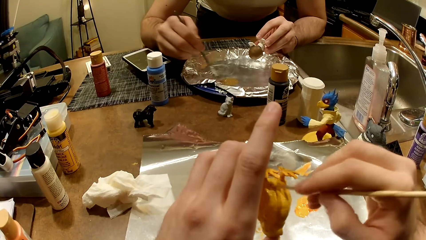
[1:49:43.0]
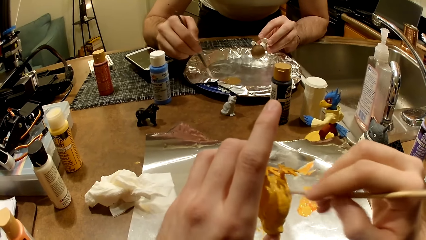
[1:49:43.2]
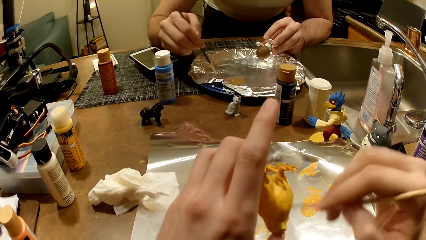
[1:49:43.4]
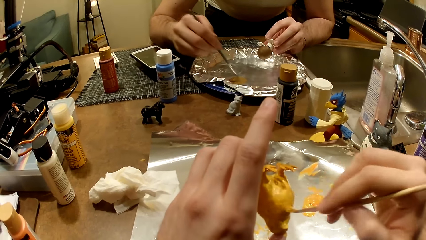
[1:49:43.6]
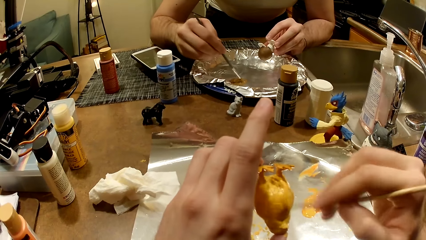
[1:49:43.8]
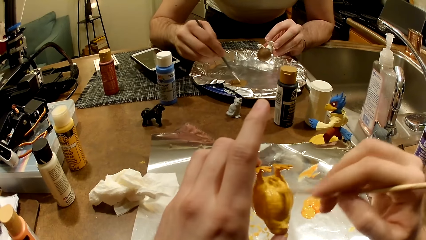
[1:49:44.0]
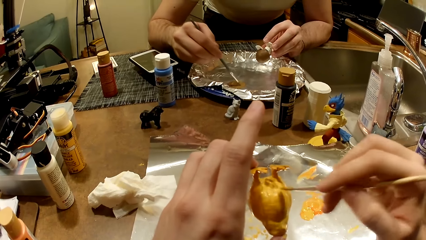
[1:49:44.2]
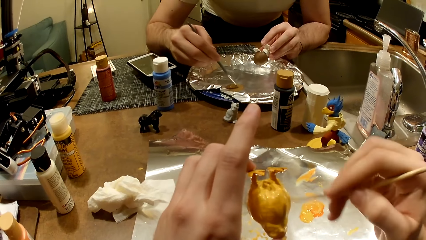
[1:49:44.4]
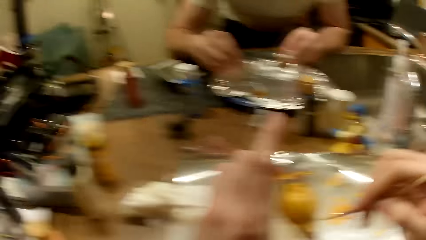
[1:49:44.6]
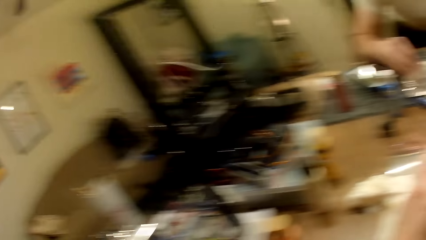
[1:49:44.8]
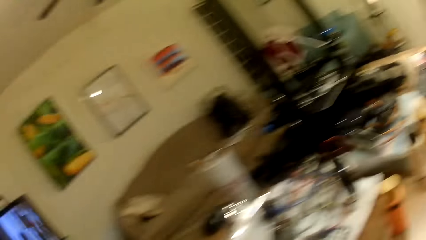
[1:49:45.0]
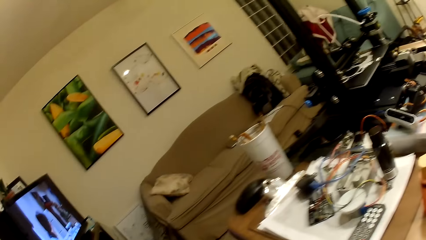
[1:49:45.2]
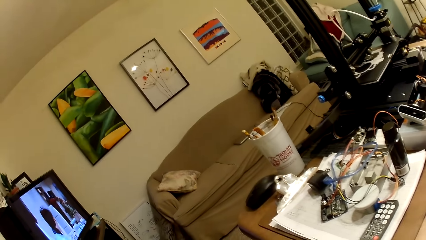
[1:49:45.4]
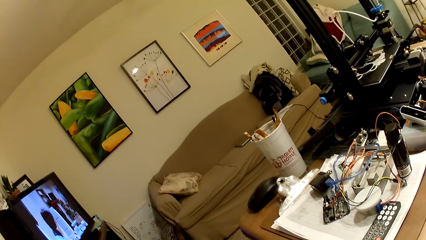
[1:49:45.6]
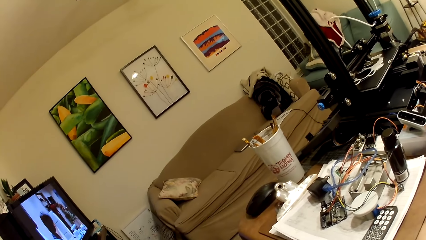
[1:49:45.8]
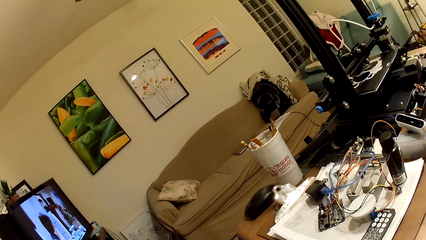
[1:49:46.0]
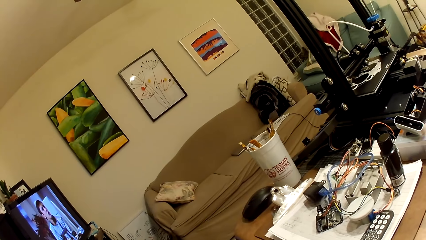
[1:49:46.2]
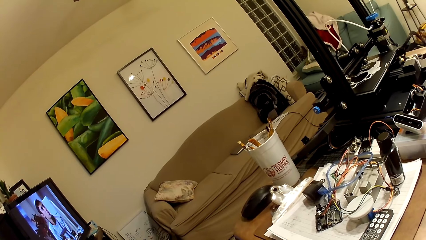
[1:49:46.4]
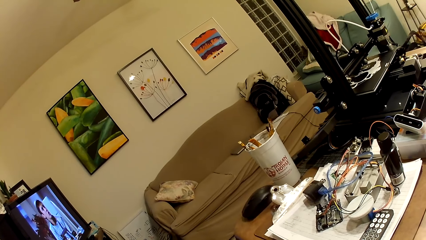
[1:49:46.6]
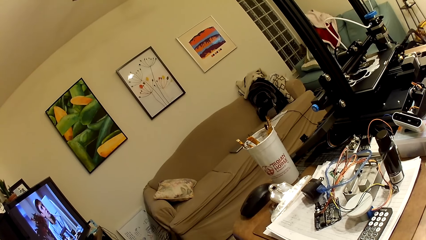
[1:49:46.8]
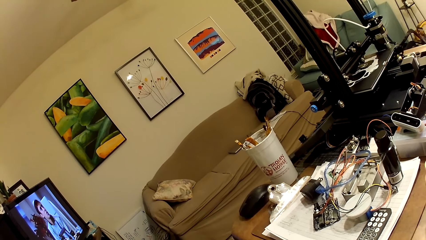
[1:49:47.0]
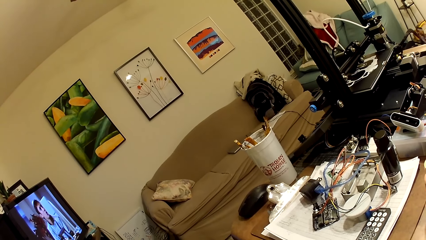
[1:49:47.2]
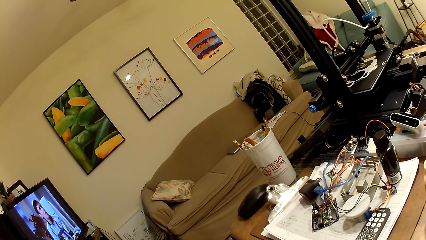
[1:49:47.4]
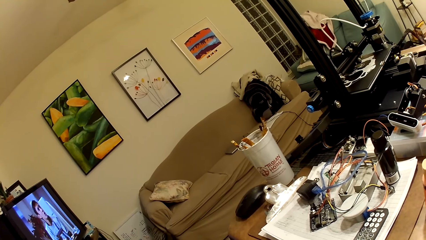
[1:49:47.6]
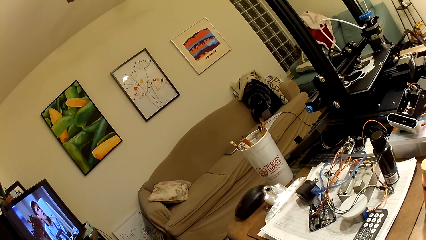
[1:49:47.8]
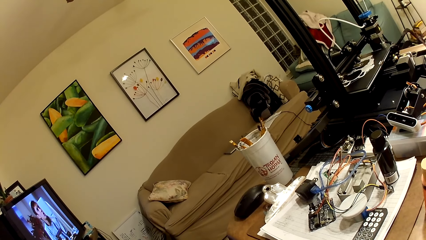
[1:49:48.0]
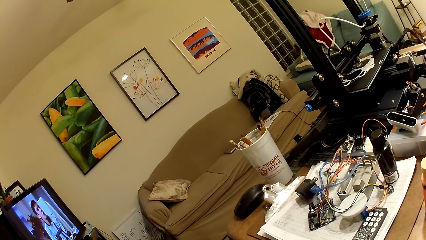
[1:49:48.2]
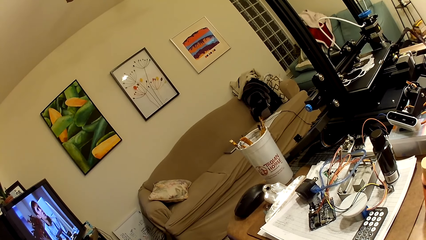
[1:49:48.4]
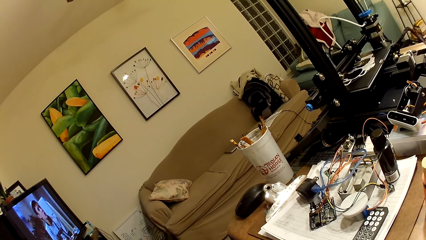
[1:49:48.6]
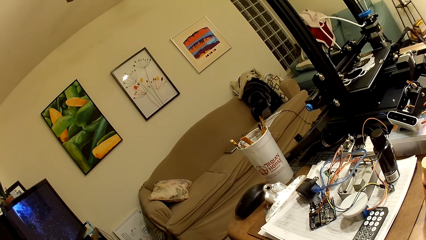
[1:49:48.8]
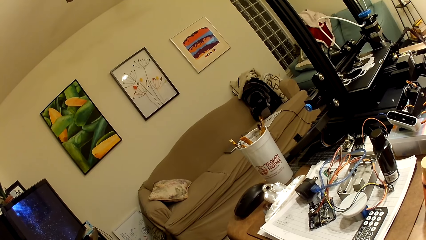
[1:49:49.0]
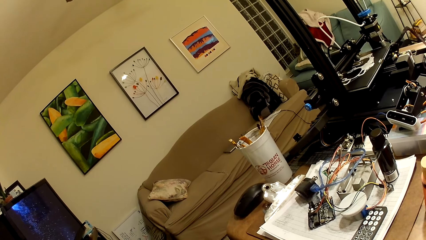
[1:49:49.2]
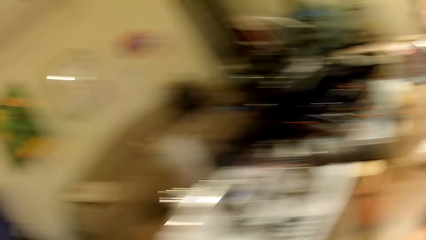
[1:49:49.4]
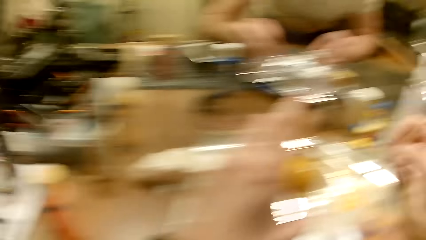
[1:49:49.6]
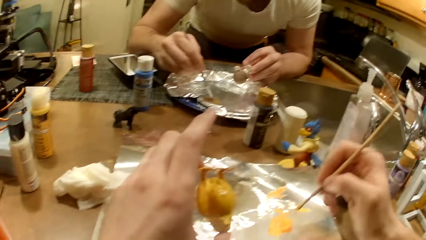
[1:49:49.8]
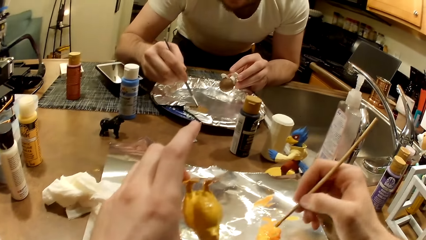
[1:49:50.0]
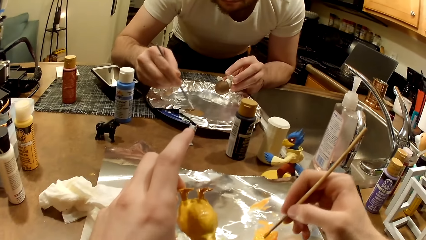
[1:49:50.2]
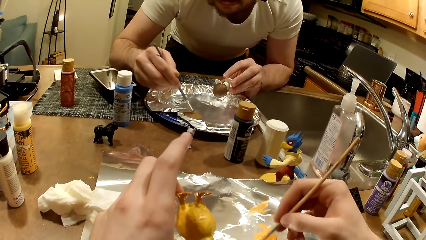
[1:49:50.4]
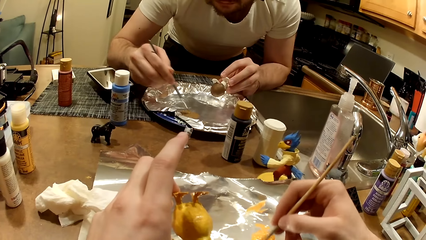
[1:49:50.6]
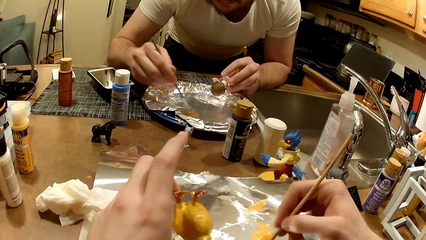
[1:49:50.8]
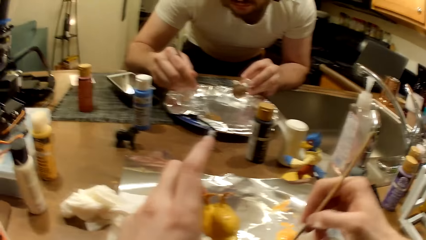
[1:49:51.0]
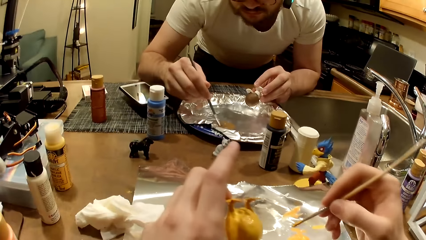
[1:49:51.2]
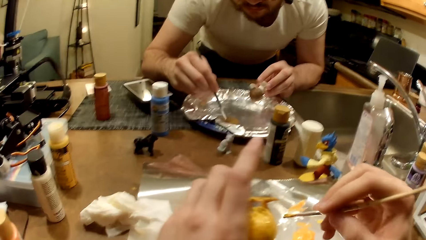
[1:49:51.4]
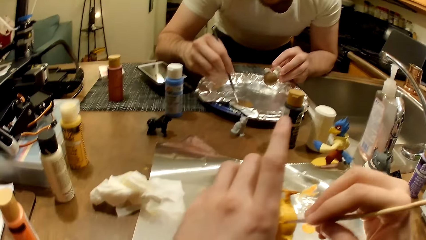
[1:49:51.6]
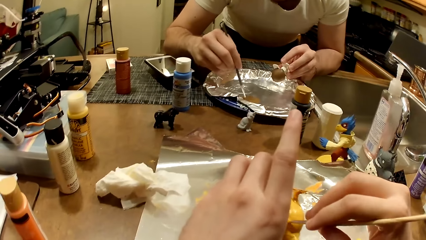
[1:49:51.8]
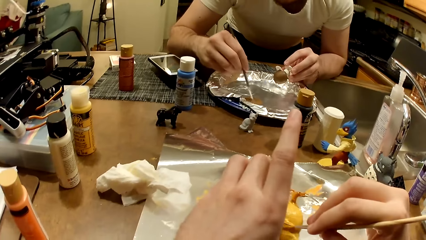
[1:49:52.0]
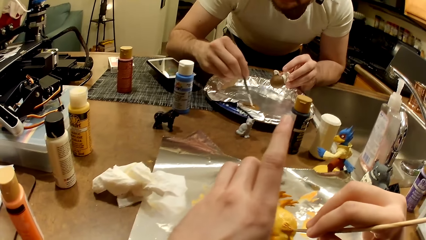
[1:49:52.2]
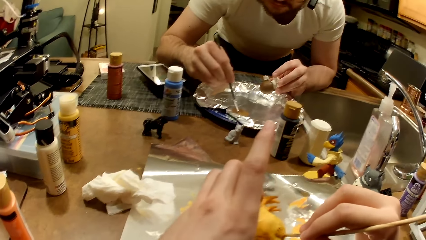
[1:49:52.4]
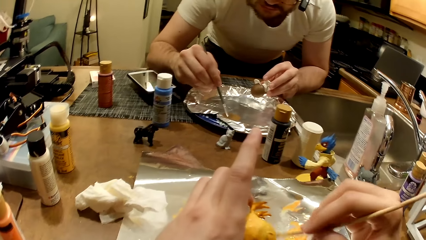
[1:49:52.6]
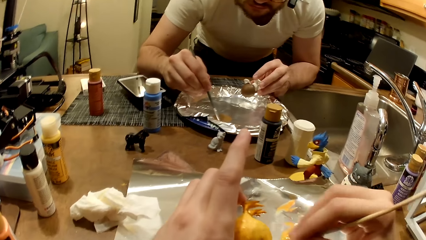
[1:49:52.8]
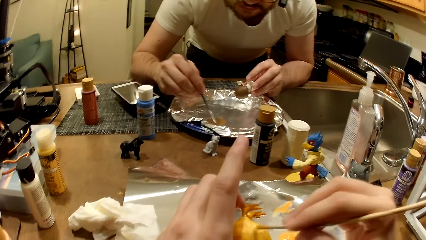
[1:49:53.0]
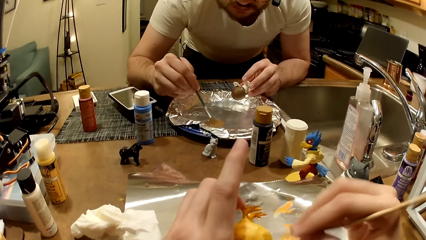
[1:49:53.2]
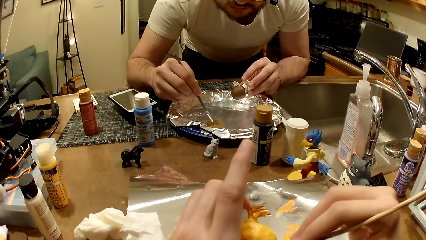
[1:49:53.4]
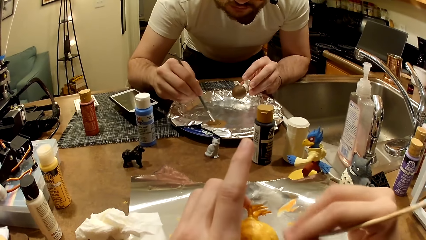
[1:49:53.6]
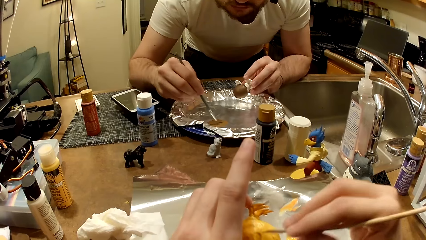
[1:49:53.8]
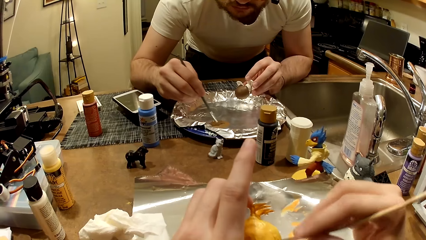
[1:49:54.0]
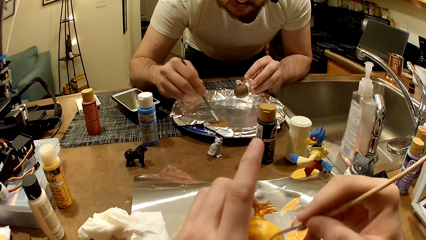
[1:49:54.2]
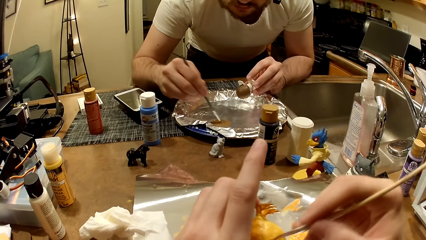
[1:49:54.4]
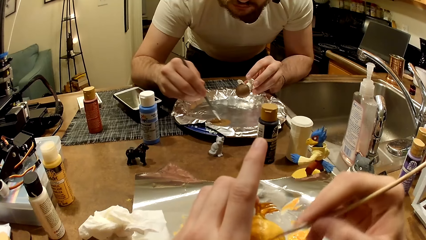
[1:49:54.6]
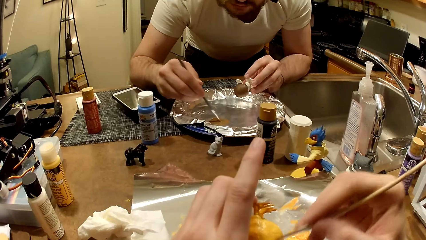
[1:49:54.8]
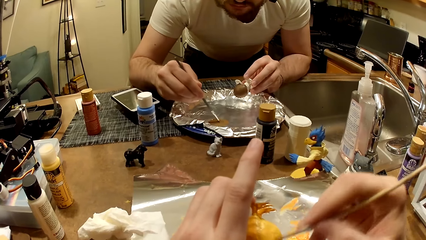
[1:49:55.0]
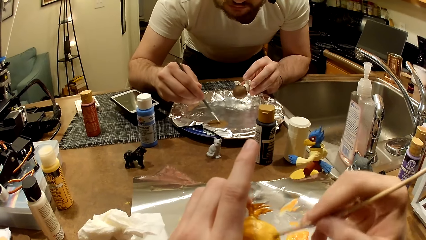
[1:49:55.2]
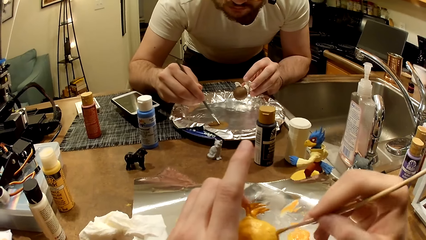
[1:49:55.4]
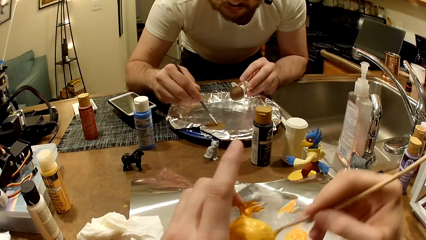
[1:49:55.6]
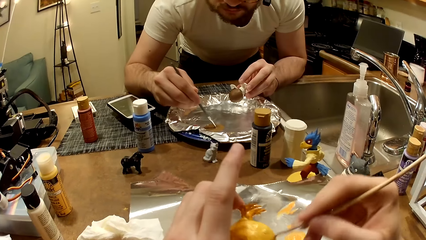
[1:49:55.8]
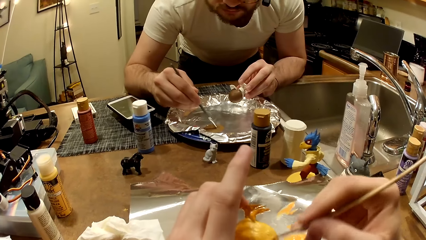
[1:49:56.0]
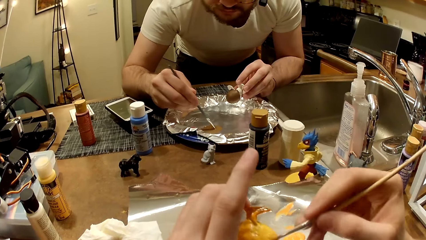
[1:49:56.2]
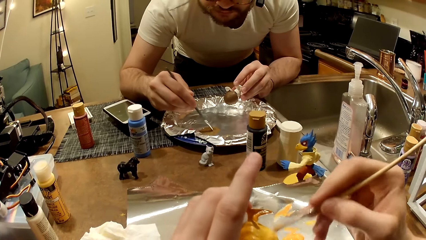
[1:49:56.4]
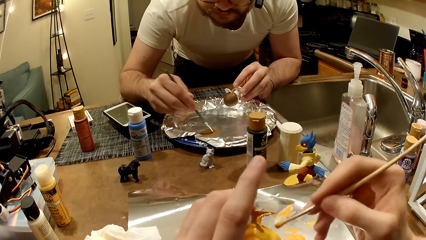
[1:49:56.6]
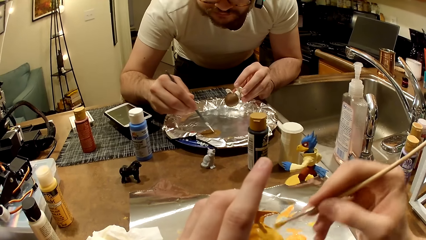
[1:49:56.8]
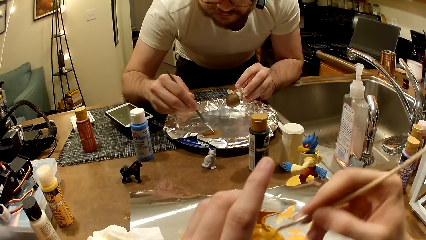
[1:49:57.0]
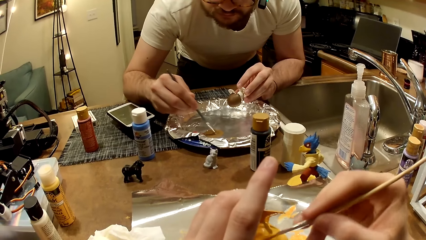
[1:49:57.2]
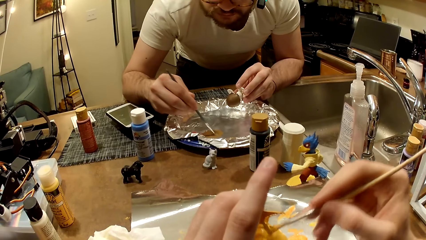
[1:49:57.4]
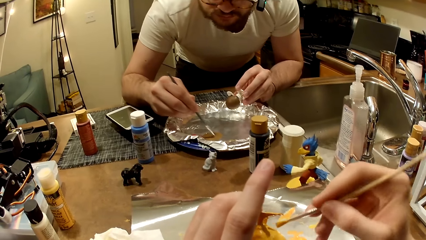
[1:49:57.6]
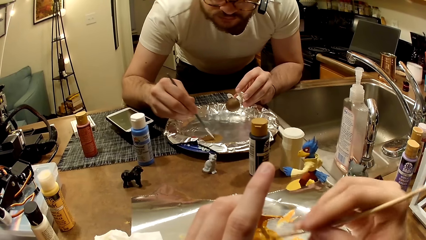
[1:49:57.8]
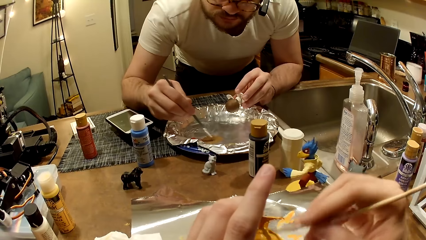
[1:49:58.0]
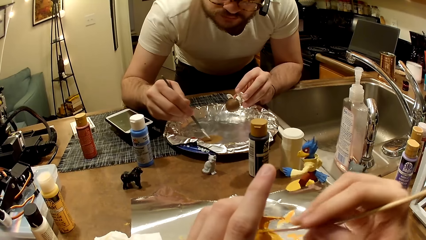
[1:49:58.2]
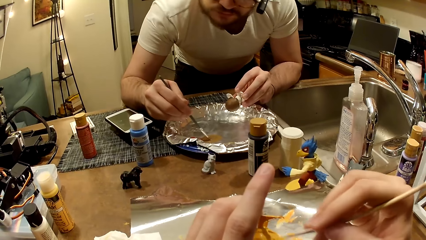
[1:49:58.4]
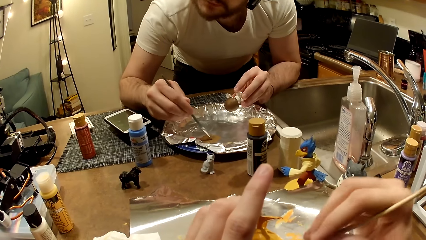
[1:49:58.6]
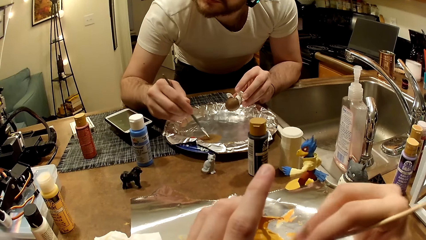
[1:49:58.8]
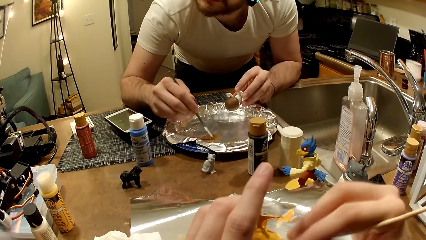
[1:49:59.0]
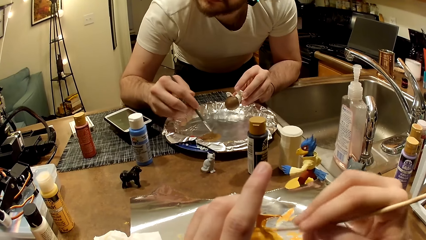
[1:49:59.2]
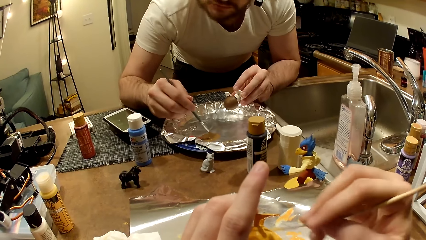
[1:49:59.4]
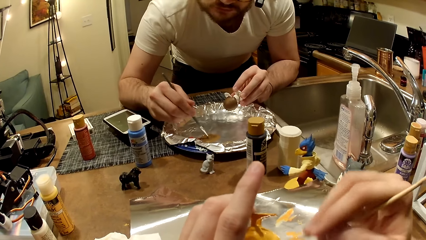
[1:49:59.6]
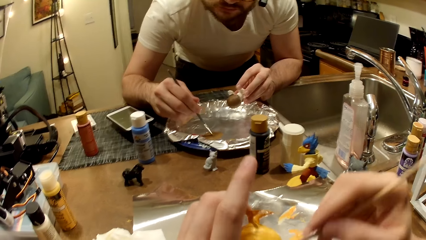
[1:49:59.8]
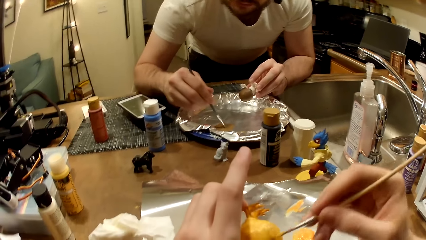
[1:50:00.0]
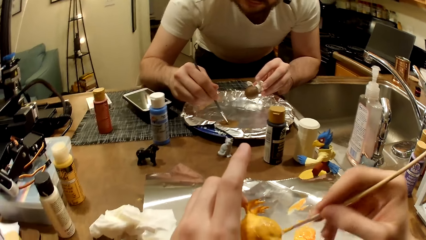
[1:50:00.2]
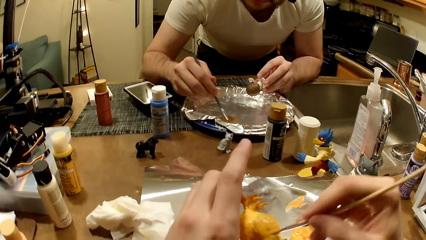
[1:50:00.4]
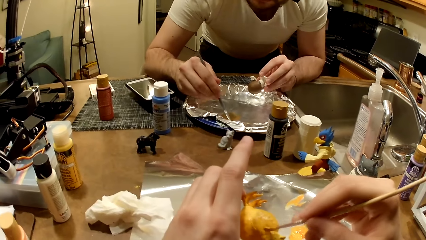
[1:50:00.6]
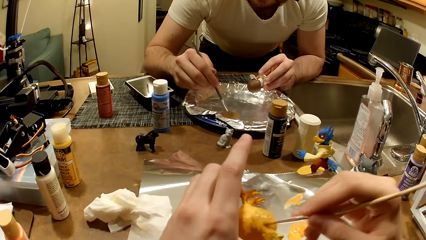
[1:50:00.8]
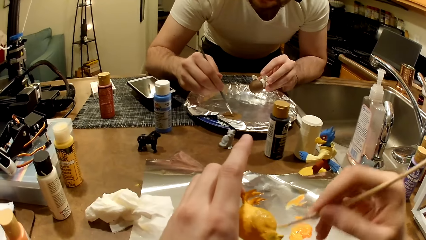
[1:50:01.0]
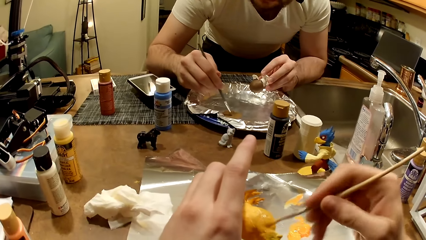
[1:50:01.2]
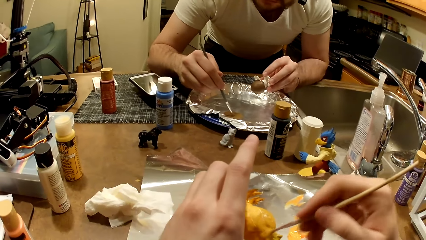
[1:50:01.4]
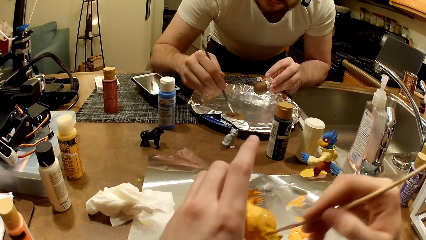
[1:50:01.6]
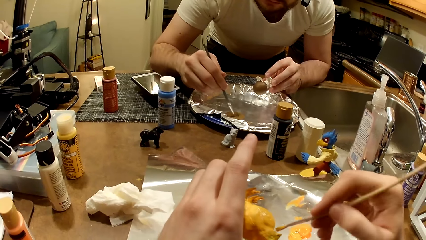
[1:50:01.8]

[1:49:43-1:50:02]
The camera wearer looks around the room. He mixes the paint. He takes paint from the foil paper with the paintbrush in his right hand. He paints the action figure in his left hand with the paintbrush.
